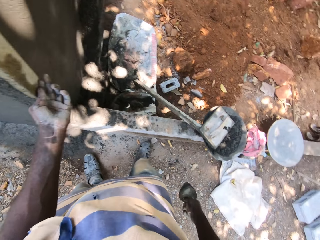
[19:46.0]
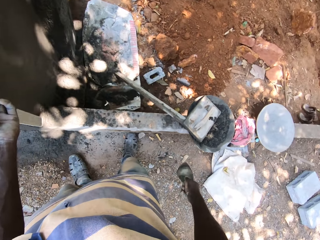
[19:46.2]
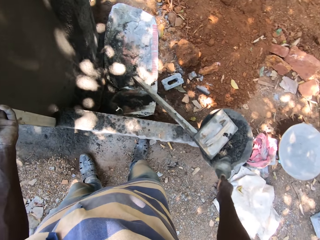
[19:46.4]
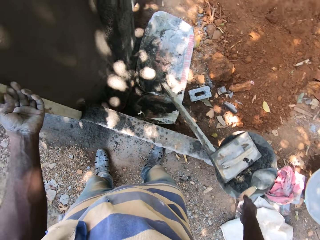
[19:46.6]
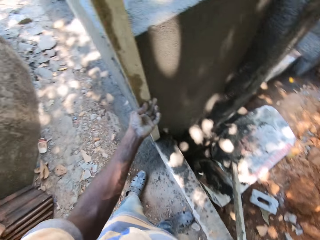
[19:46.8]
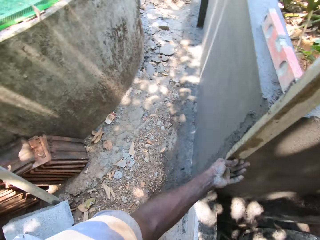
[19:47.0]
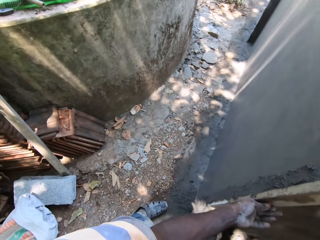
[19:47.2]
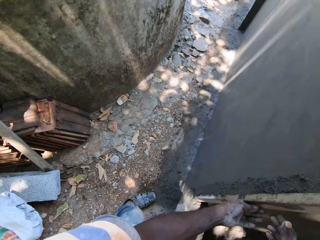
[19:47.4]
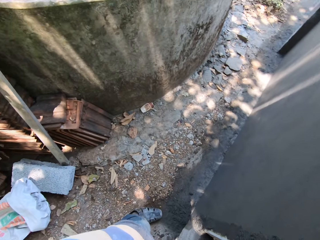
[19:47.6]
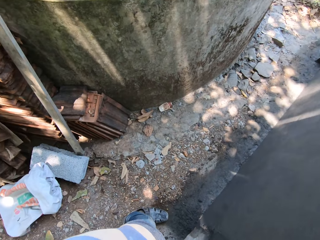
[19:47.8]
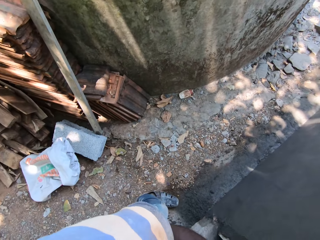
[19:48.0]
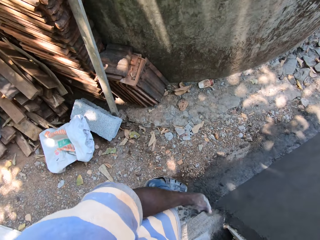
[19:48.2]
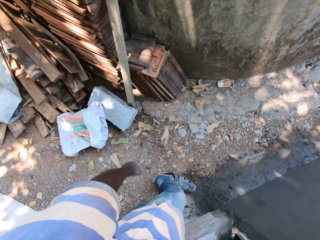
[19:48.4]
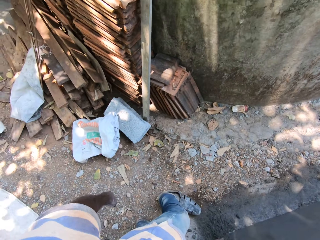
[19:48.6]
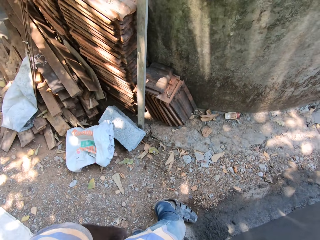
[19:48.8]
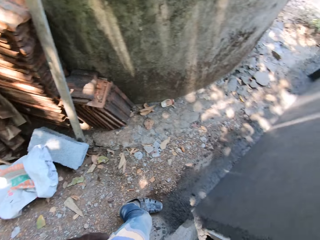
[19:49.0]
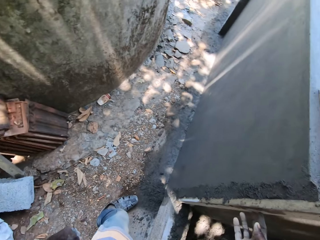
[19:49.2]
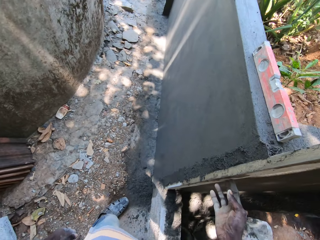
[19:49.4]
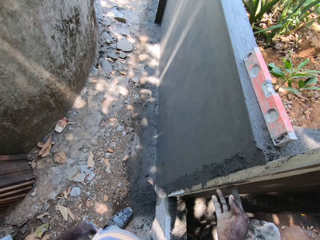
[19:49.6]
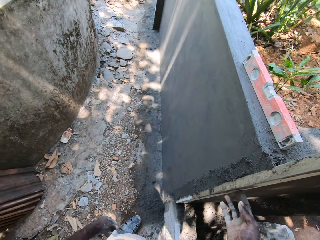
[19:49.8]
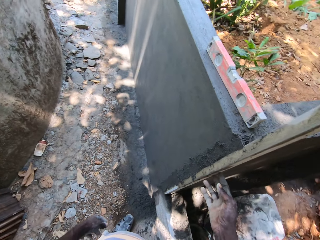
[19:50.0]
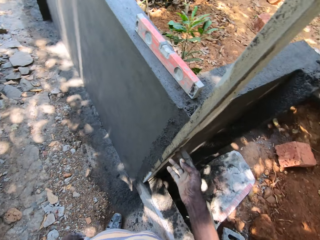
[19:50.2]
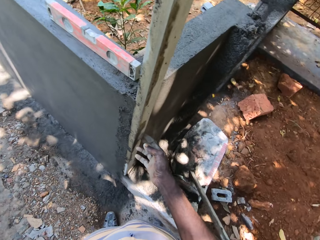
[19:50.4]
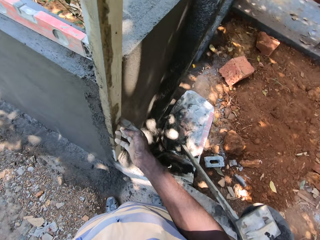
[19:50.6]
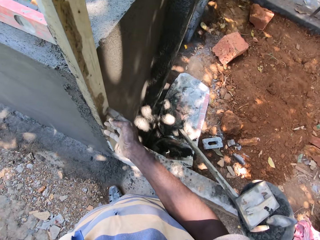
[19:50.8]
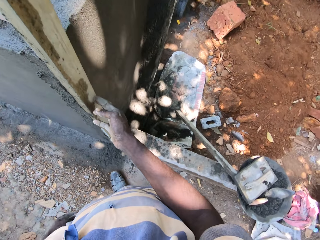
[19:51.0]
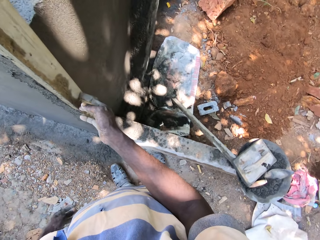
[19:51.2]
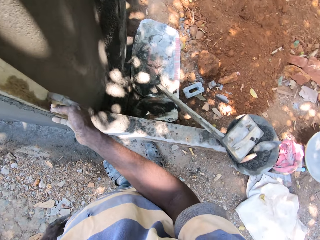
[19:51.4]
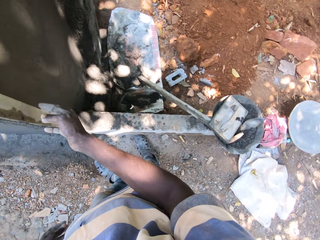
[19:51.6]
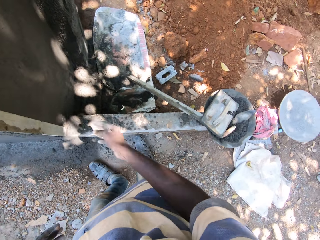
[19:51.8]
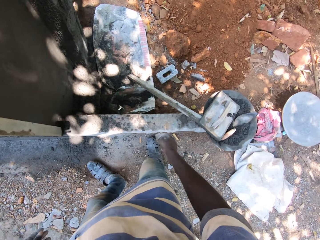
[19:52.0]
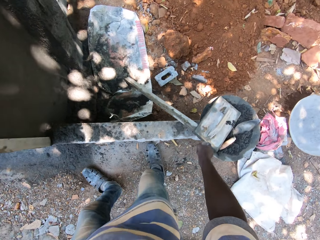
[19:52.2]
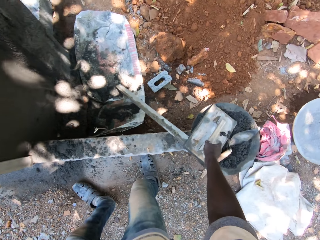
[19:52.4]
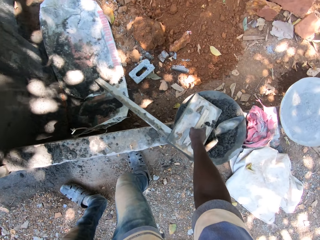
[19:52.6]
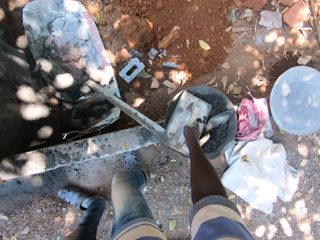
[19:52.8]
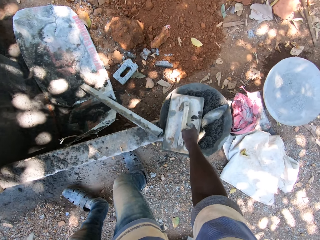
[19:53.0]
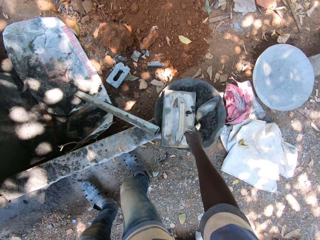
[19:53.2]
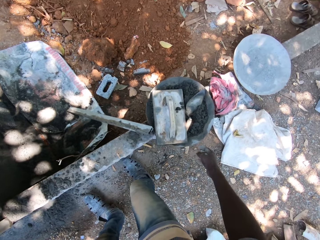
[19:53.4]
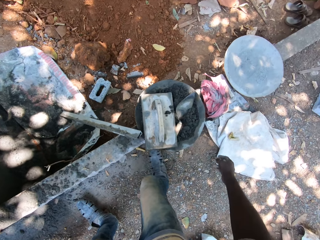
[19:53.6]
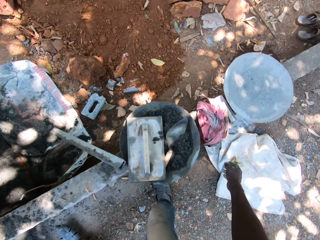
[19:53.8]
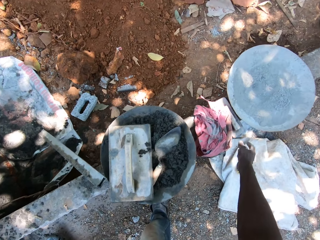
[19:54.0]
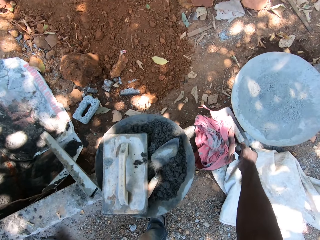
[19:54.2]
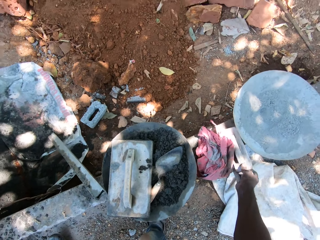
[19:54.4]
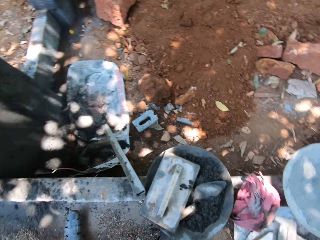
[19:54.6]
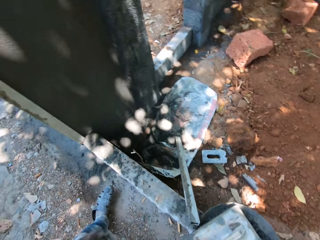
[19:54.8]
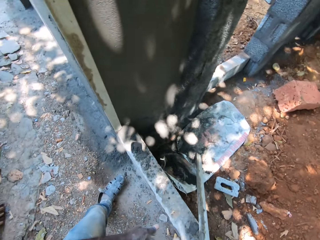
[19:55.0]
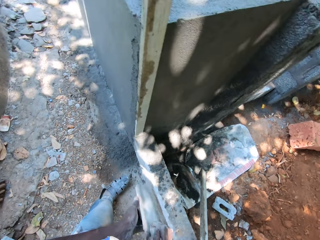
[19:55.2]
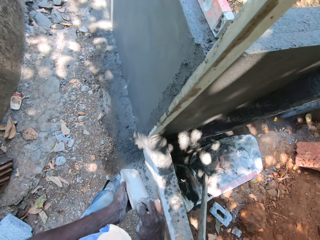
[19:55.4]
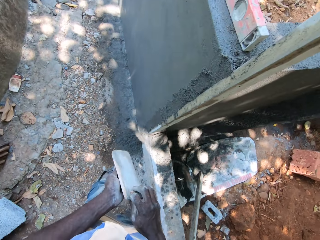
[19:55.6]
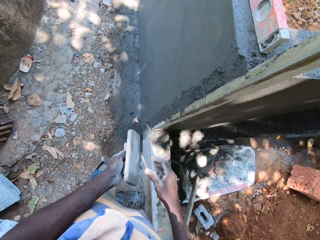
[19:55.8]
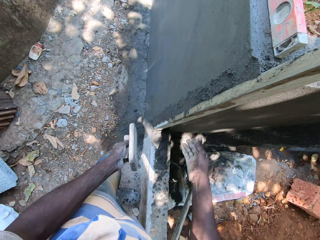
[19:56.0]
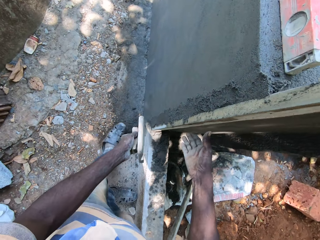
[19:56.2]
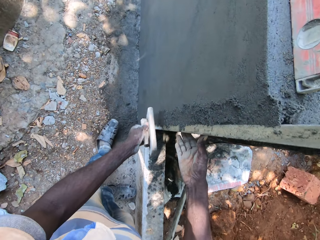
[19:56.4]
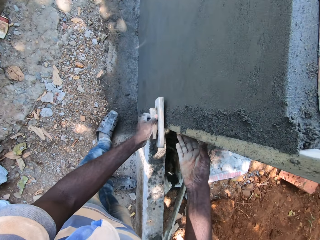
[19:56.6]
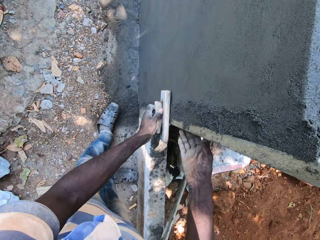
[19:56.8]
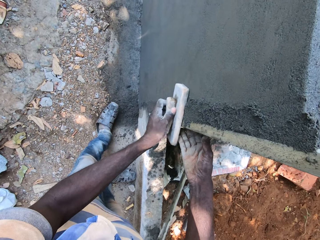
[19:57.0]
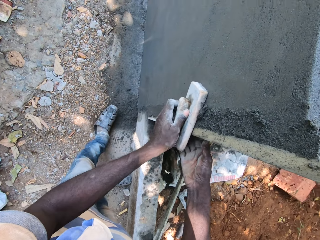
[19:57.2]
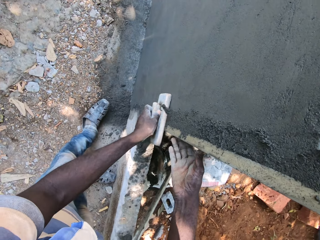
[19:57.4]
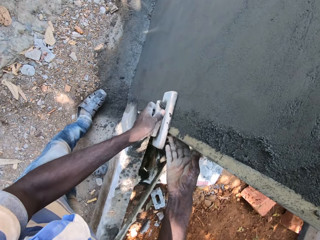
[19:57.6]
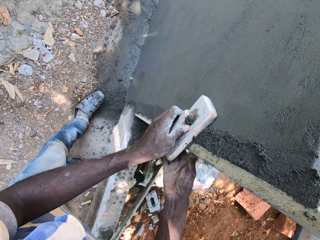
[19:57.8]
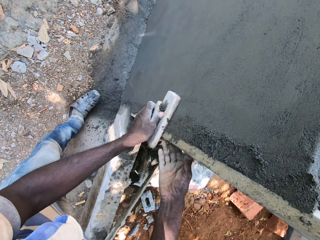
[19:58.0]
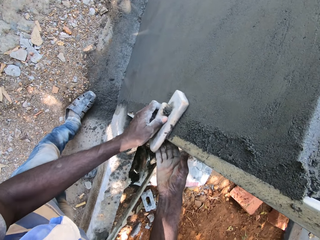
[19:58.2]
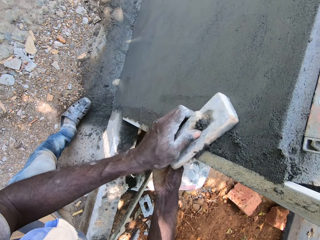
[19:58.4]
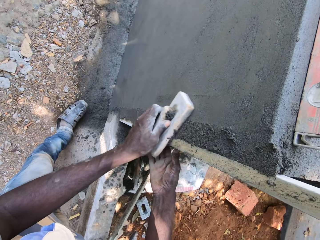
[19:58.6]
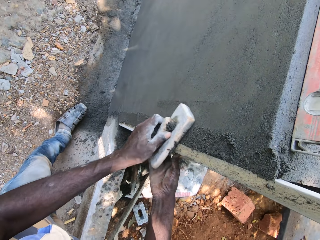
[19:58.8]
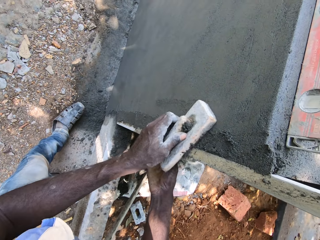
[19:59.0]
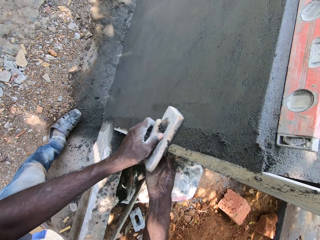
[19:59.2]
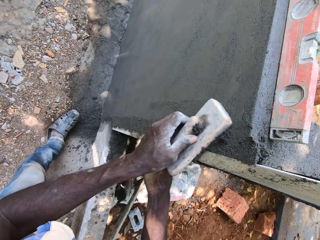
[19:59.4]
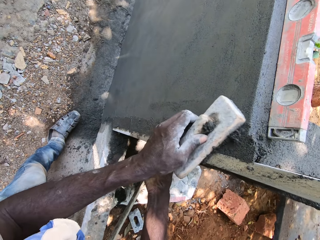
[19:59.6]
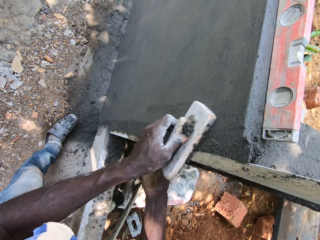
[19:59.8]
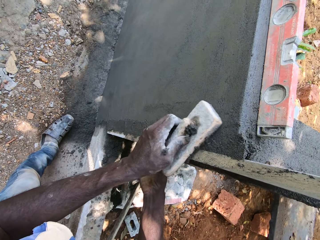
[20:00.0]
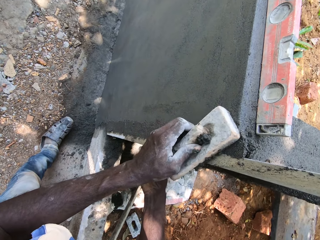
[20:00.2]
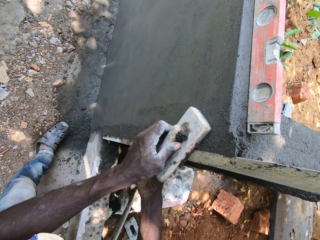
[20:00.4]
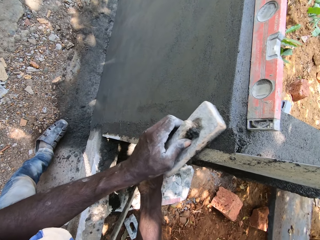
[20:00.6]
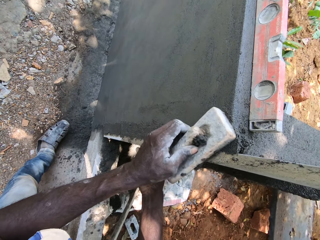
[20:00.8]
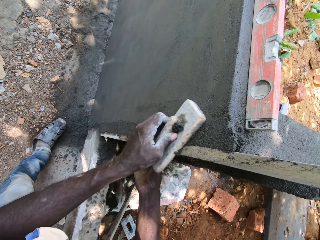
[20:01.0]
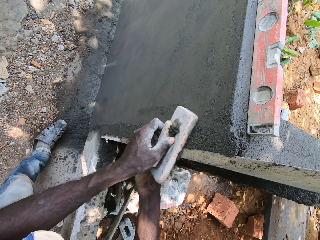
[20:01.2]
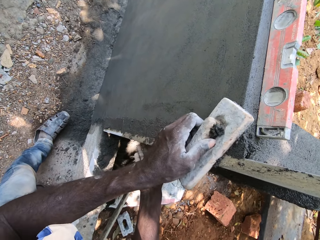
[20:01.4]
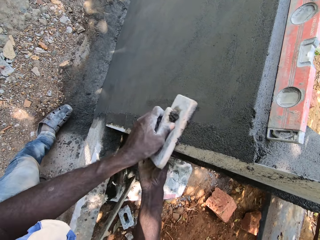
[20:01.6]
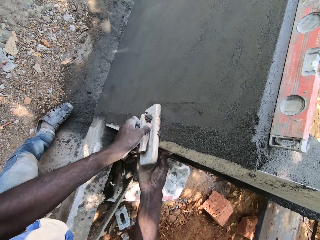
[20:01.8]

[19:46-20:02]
The camera wearer drops the brick trowel in the pan of plaster mixtures on the pavement with his right hand. He looks around. He removes his right hand from the wood on the fence corner. He touches the wooden trowel in the pan of plaster mixtures with his right hand. He picks up the wooden trowel from the pavement with his right hand. He passes the wooden trowel from his right hand to his left hand. He places his right hand on the wood on the fence corner. He smoothens the fence plaster with the wooden trowel in his hands.

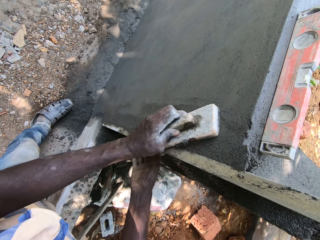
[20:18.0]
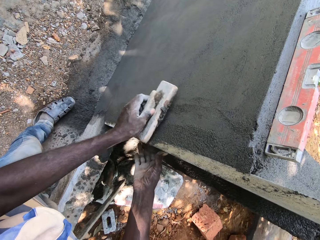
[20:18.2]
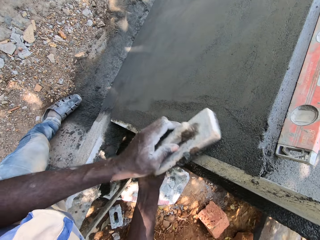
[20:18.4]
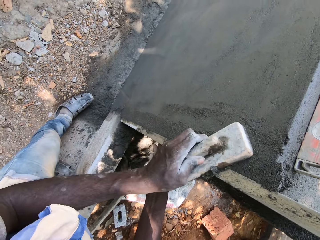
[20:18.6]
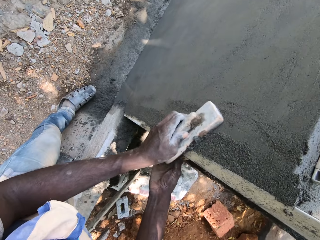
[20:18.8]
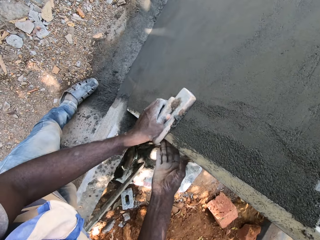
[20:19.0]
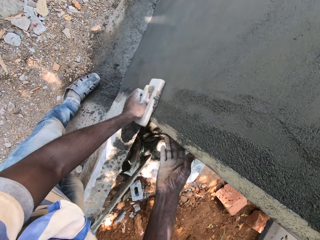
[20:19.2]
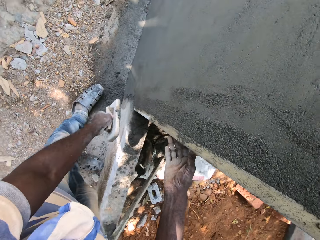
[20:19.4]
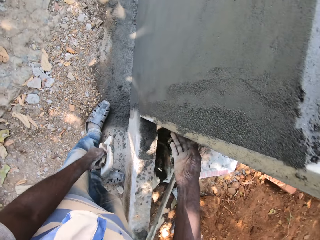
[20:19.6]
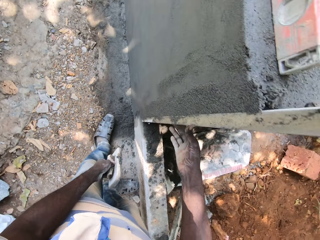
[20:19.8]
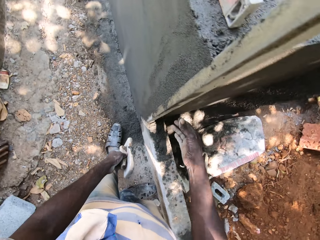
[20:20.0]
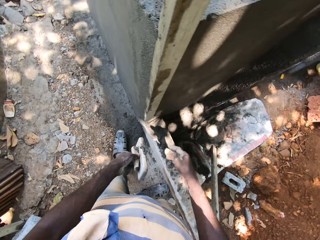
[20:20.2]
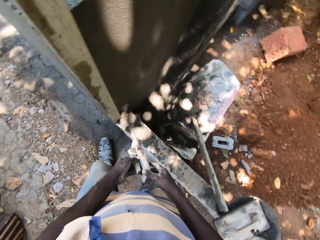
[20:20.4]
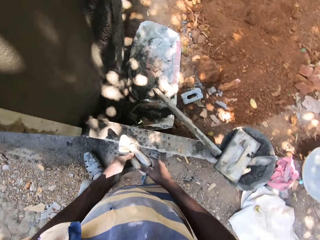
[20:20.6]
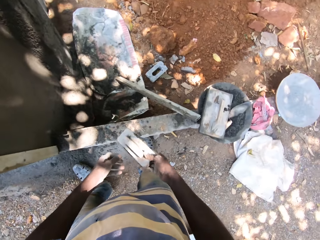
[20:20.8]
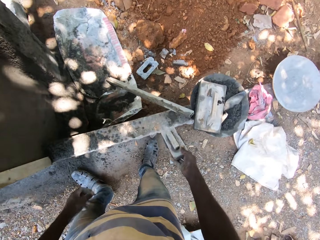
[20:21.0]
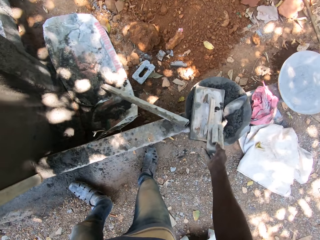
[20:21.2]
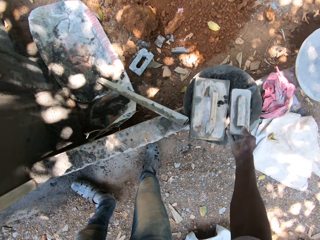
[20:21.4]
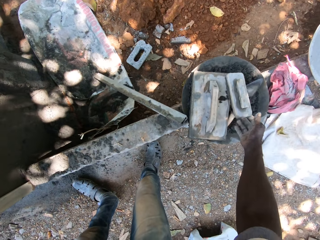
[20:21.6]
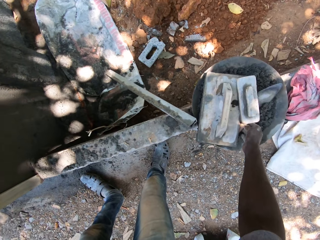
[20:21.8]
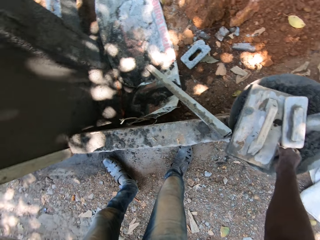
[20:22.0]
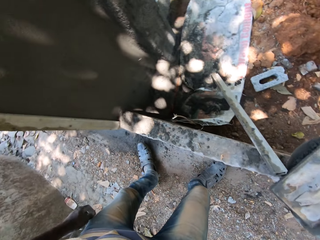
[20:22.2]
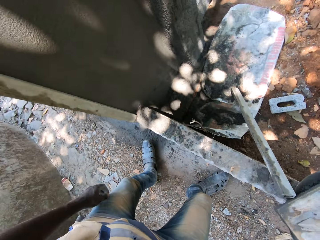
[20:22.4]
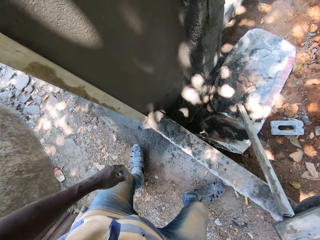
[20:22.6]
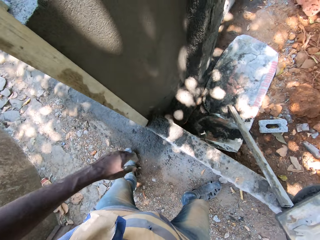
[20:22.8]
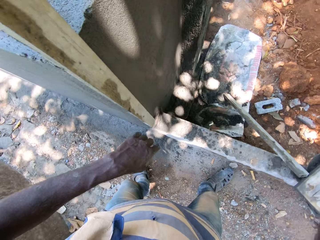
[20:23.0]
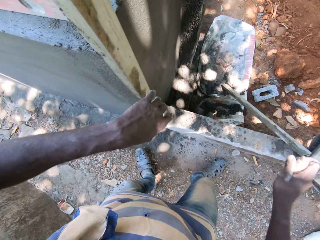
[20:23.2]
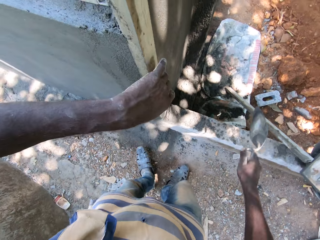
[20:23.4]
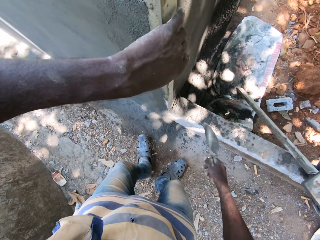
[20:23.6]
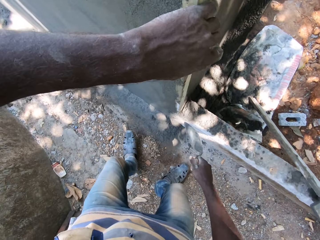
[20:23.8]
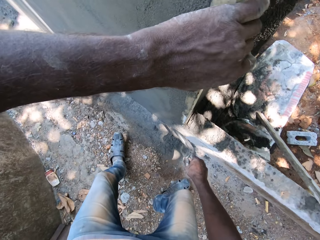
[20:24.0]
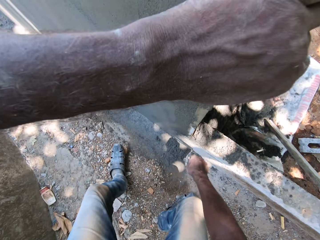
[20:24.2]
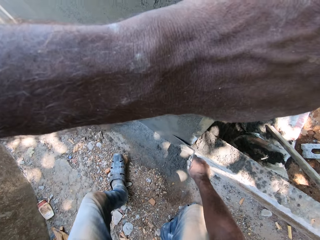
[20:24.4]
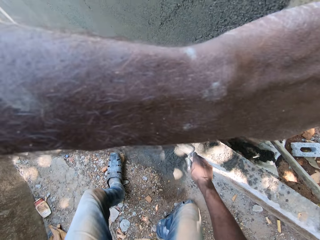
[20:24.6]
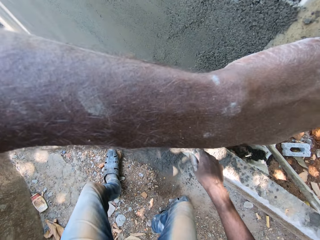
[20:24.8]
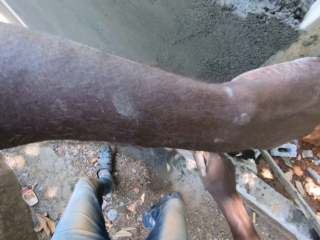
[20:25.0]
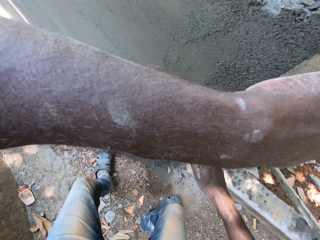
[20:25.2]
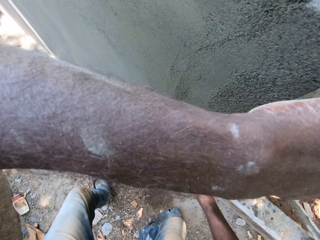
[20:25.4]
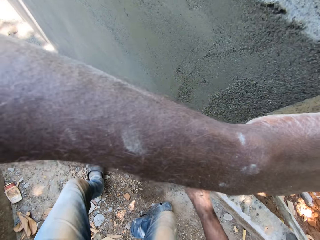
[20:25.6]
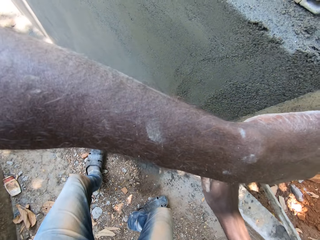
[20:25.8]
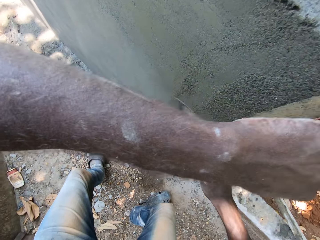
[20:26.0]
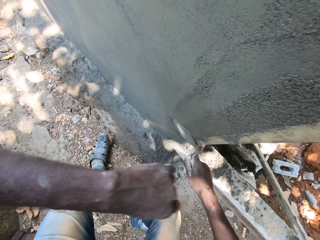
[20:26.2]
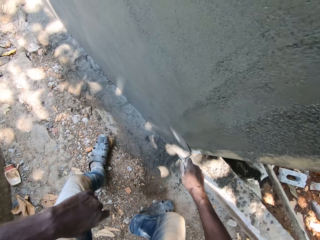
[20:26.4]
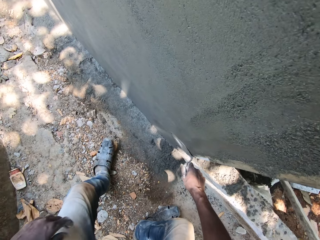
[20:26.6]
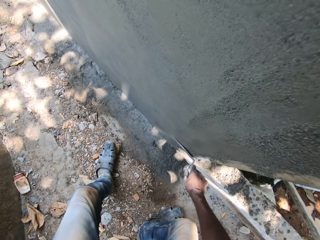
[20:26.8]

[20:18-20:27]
The camera wearer stops to plaster the wall. He removes his right hand from the wood on the fence corner. He passes the wooden trowel from his left hand to his right hand. He throws the wooden trowel in his right hand into the pan of plaster mixtures on the pavement. He picks the brick trowel from the pan of plaster mixtures with his right hand. He holds the wood on the fence corner with his left hand. He plasters the fence with the brick trowel in his right hand.
